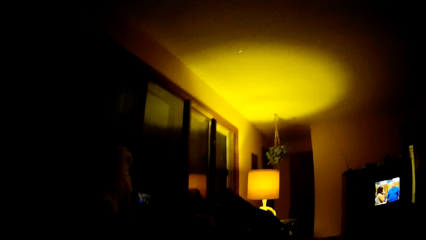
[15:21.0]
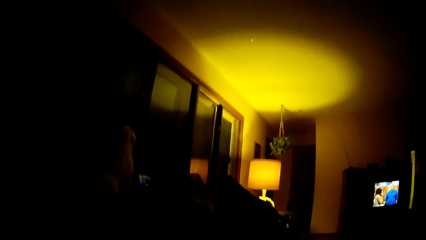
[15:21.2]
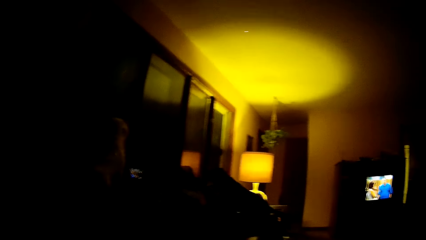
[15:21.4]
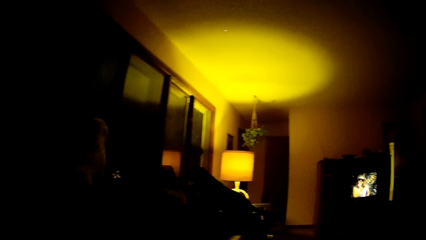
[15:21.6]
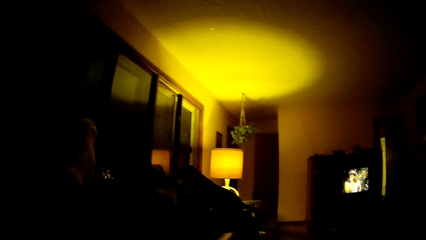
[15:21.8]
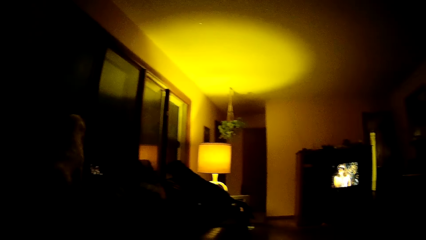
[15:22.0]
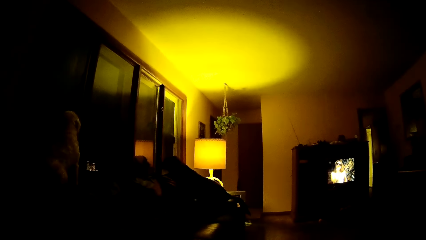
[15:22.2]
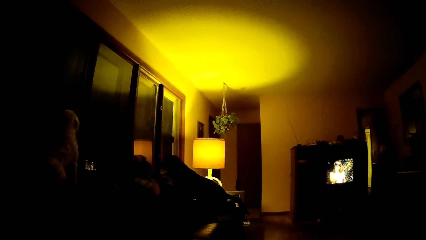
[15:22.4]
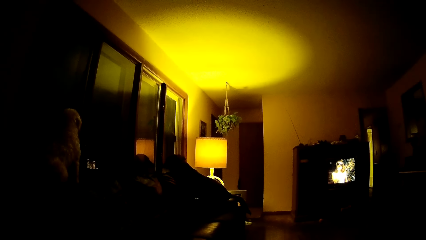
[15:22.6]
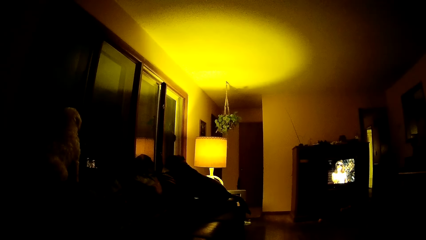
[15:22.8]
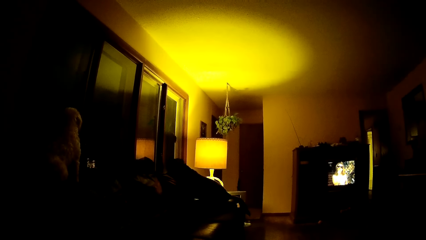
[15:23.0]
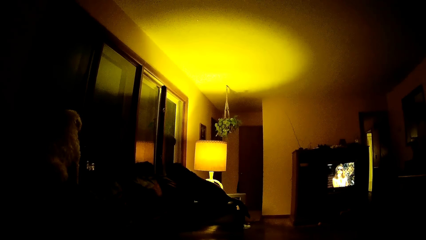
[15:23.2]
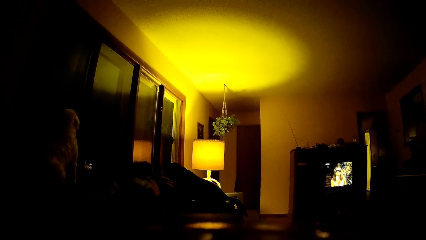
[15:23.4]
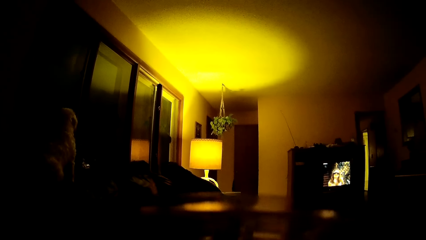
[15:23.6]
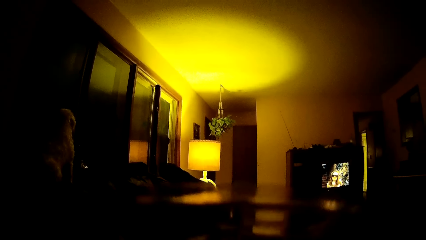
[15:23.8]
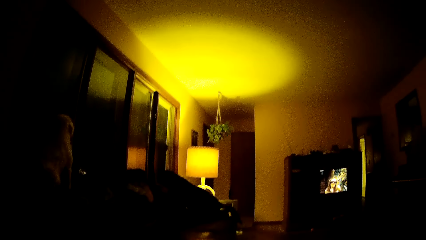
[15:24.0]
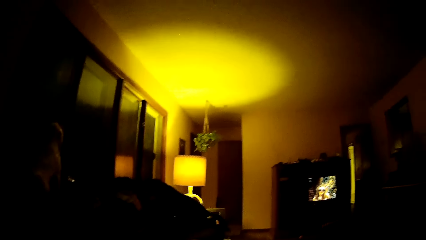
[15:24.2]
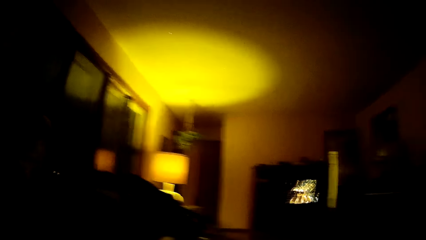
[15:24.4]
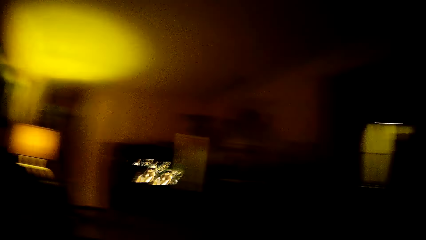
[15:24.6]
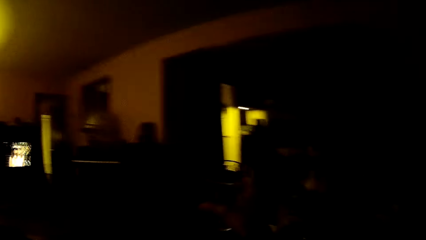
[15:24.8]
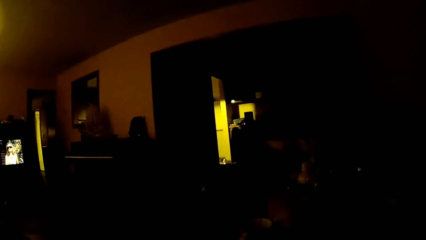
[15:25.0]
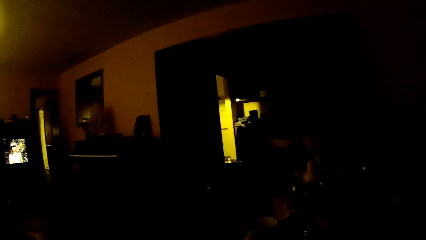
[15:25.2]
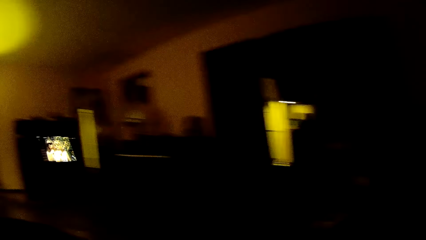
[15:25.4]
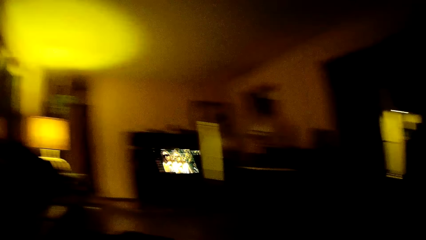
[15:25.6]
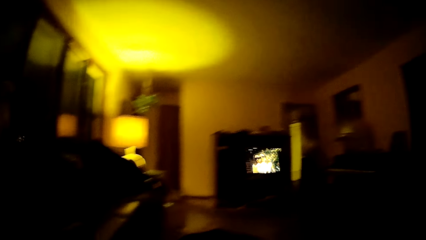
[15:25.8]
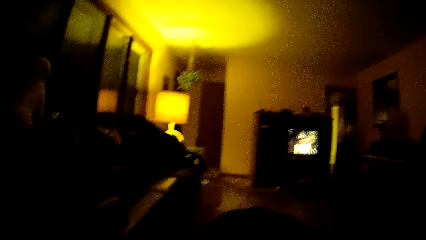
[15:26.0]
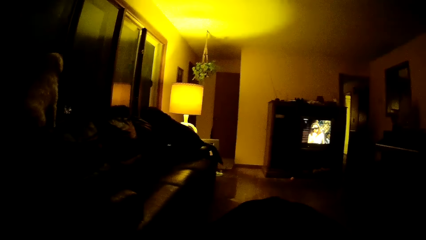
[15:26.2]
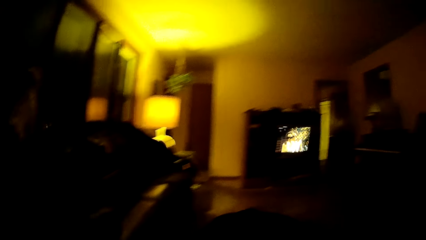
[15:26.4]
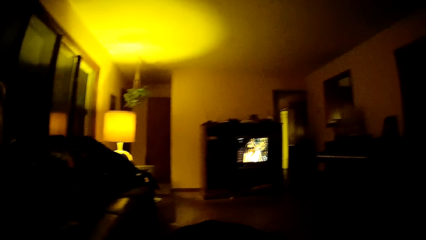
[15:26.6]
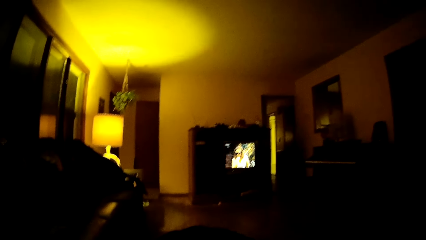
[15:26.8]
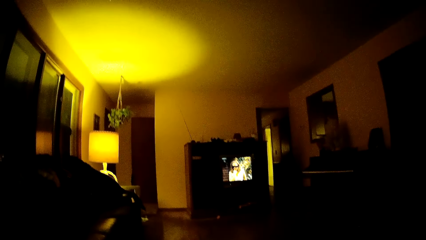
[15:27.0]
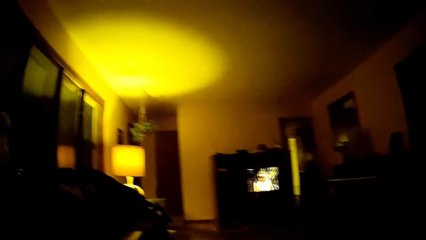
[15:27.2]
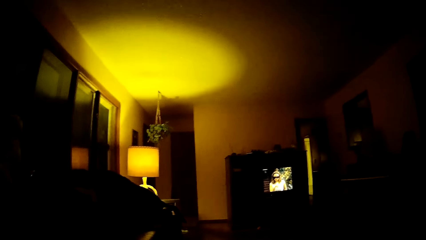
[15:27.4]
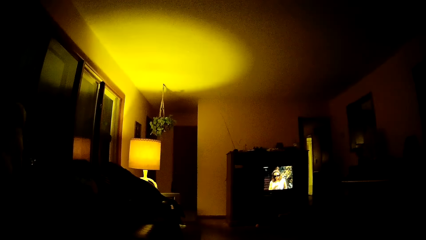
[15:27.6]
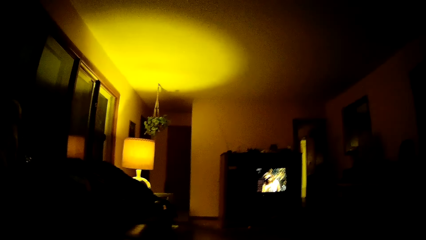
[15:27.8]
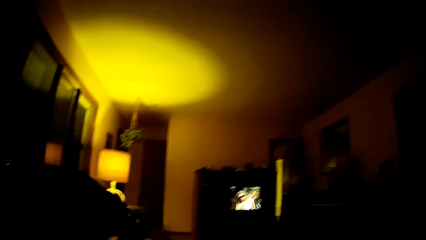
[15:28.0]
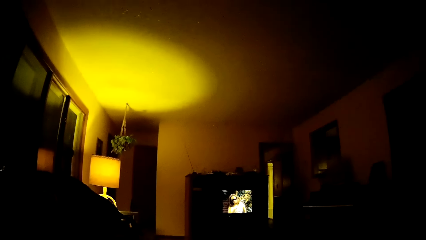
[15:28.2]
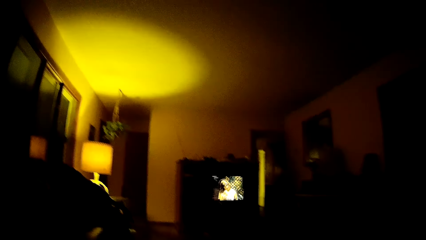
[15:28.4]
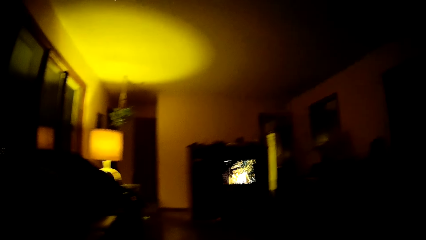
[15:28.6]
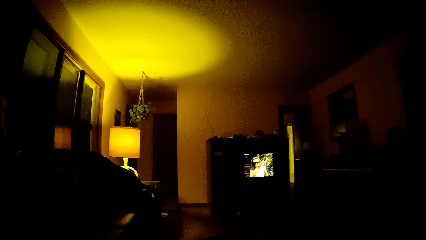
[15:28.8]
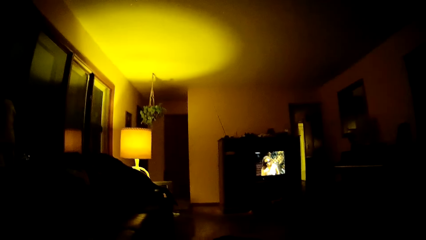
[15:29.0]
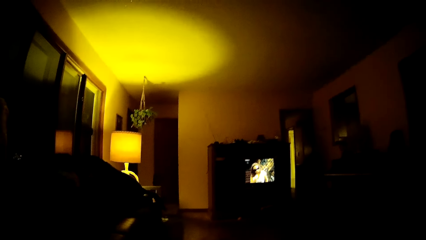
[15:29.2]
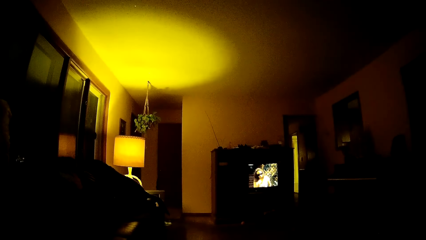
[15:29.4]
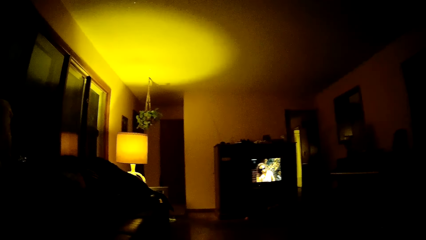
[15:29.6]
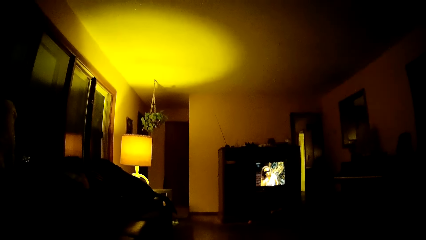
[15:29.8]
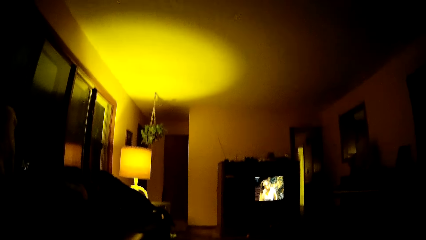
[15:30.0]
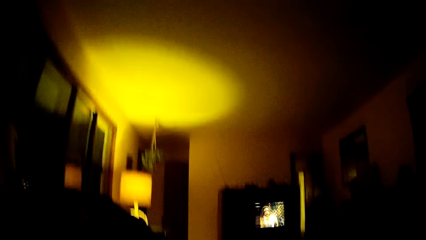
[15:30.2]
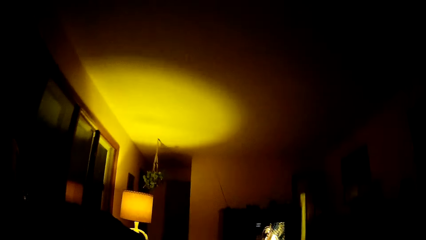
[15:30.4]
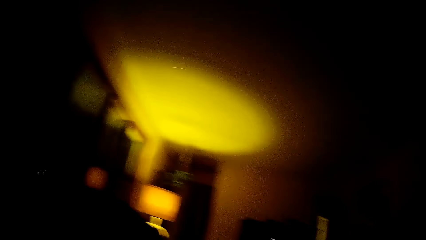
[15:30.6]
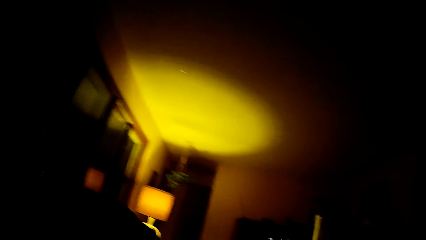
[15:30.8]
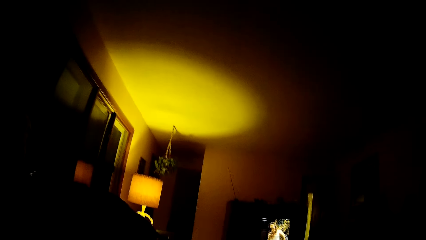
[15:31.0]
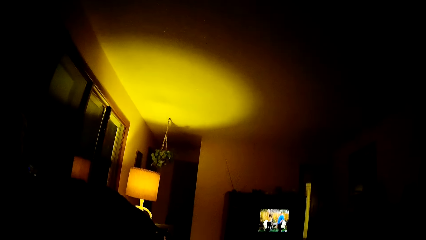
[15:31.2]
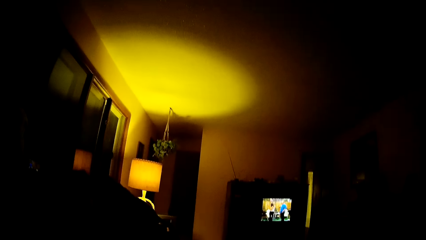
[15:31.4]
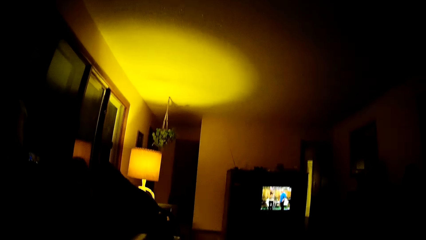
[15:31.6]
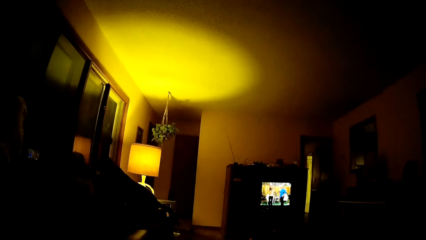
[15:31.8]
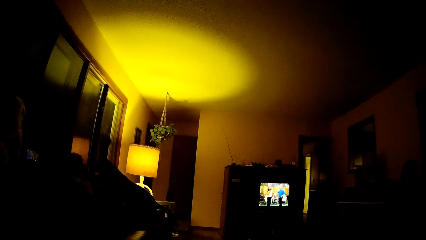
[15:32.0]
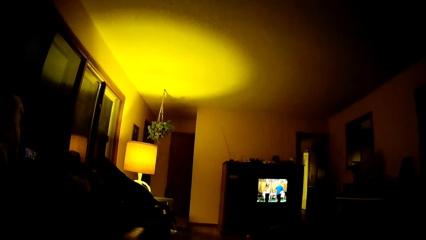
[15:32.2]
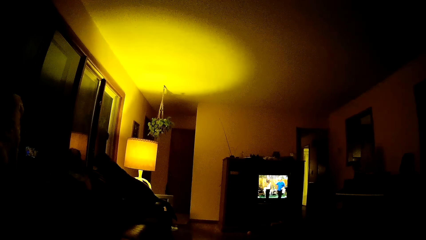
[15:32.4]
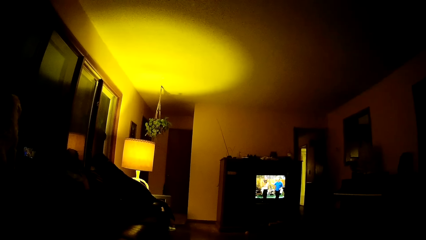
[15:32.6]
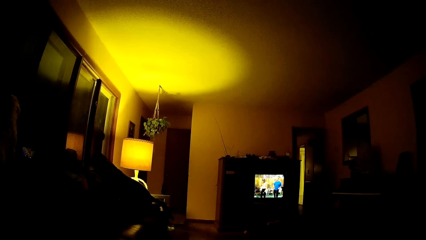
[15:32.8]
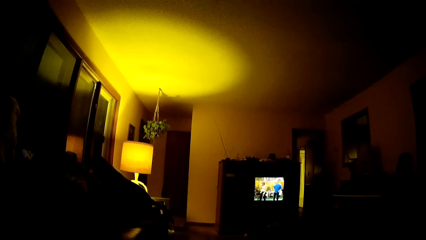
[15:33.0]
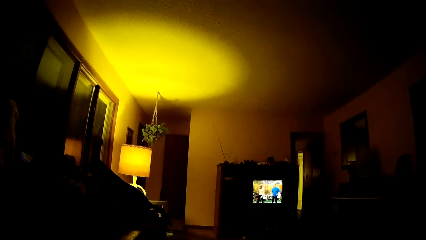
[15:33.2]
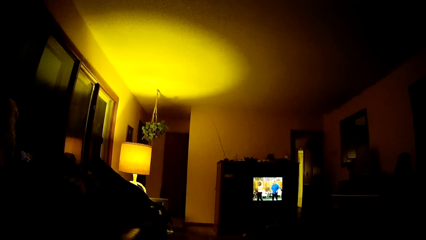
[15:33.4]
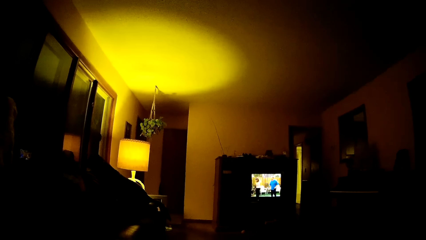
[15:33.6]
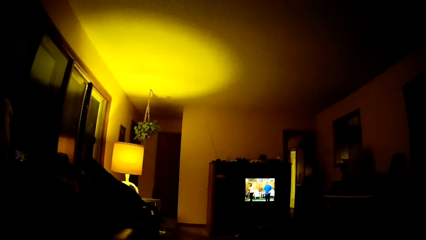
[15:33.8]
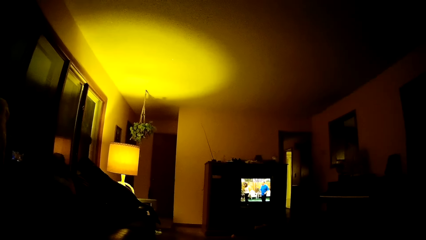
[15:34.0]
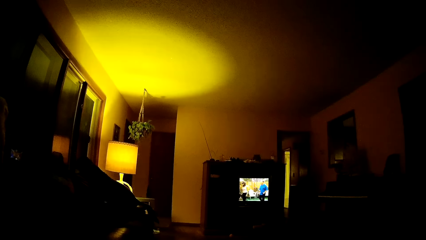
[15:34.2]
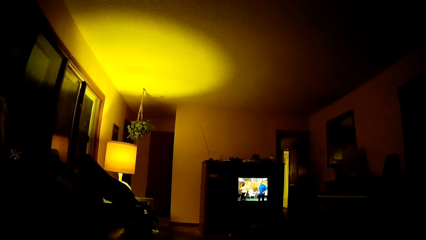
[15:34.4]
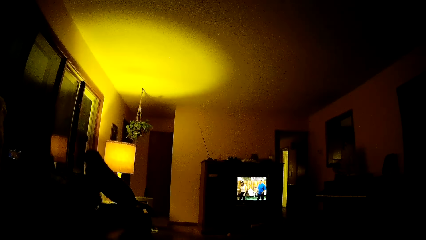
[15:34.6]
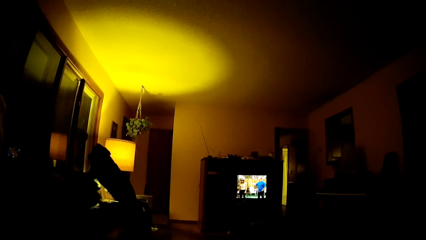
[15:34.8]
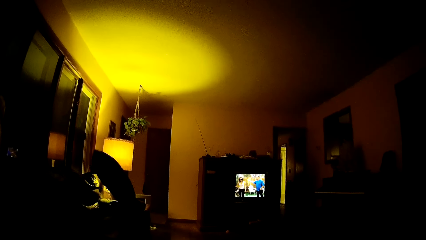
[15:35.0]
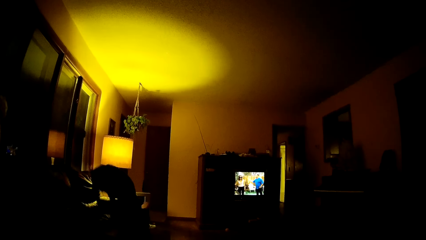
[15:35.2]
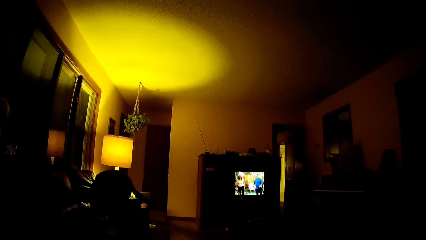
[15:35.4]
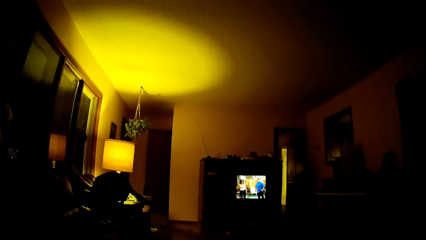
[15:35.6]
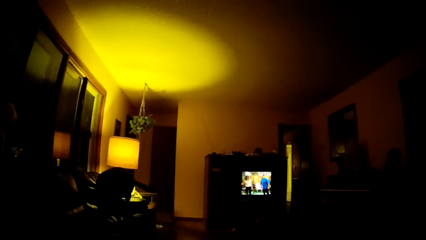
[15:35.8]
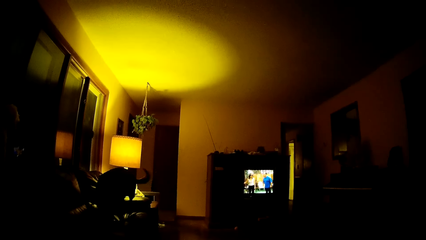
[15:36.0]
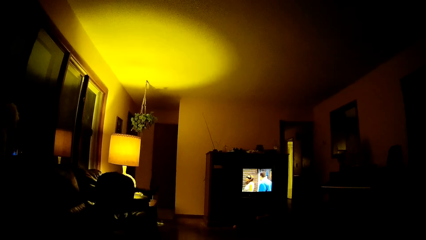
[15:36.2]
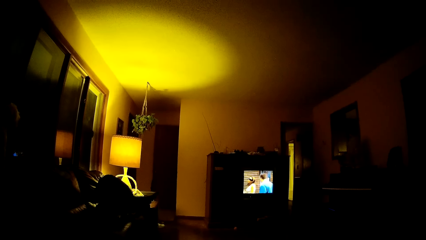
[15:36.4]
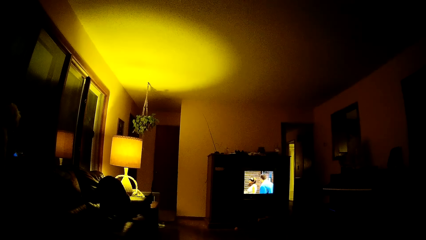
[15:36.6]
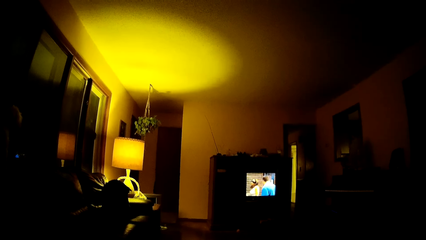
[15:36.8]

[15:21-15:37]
The camera wearer stares at the dog. They drink something. They look around the house. They watch television. The dog sits on the chair. The dog lies on the chair.
